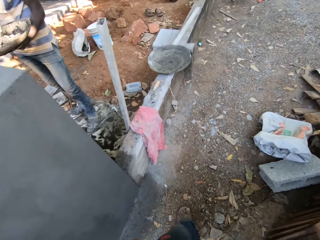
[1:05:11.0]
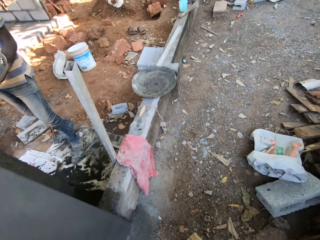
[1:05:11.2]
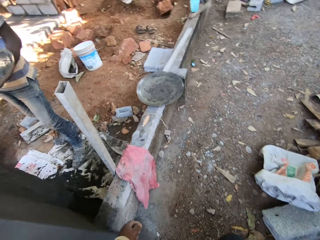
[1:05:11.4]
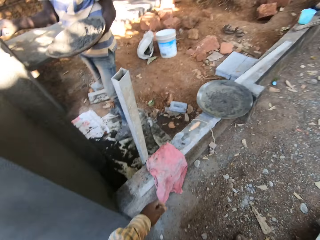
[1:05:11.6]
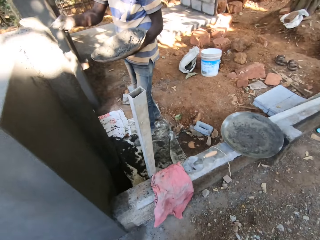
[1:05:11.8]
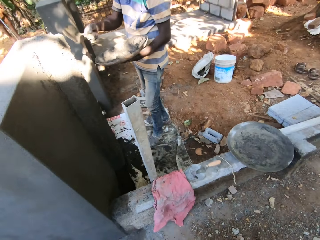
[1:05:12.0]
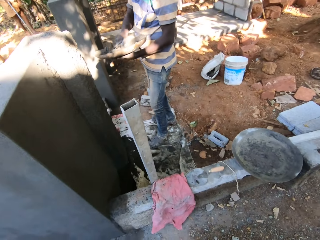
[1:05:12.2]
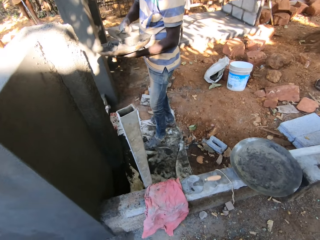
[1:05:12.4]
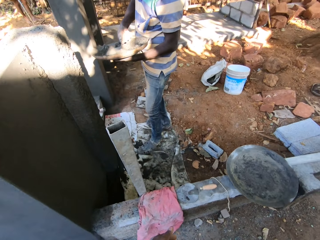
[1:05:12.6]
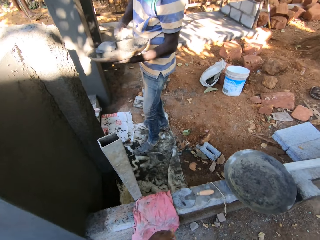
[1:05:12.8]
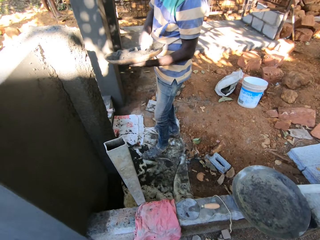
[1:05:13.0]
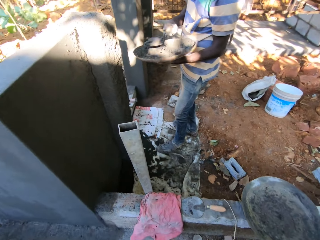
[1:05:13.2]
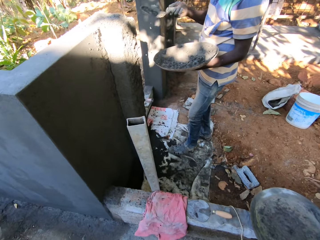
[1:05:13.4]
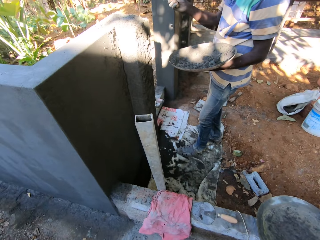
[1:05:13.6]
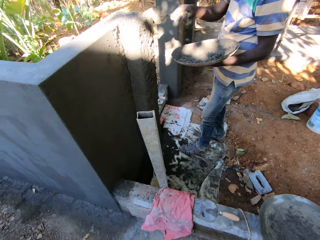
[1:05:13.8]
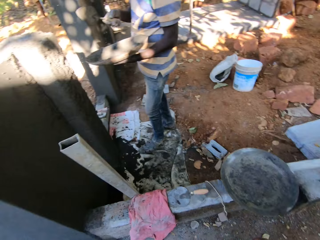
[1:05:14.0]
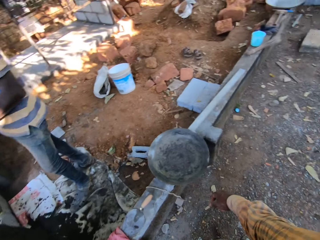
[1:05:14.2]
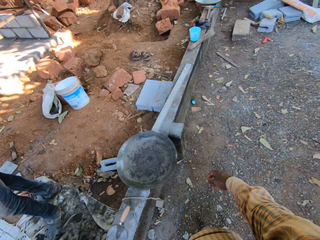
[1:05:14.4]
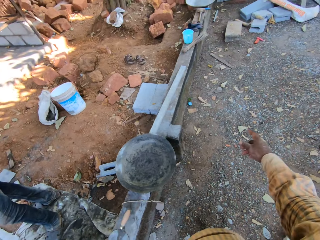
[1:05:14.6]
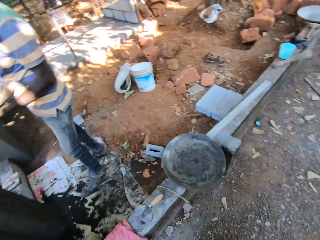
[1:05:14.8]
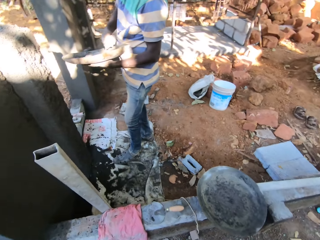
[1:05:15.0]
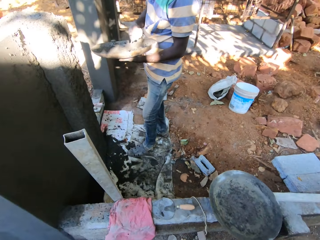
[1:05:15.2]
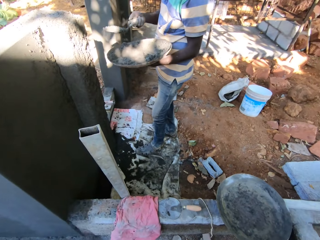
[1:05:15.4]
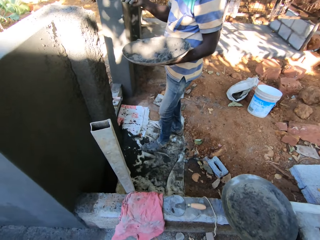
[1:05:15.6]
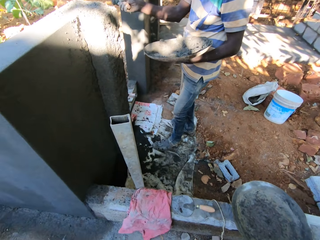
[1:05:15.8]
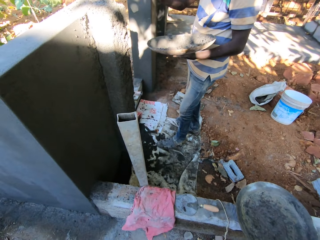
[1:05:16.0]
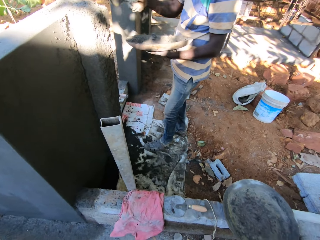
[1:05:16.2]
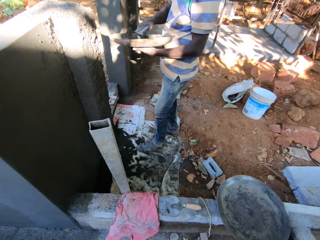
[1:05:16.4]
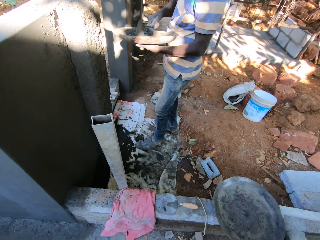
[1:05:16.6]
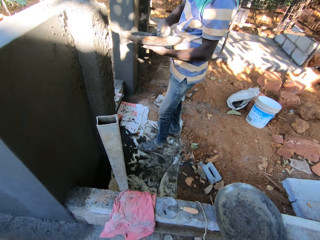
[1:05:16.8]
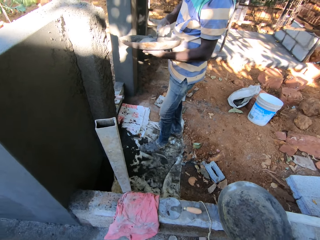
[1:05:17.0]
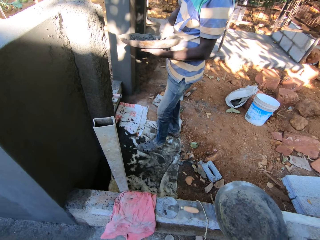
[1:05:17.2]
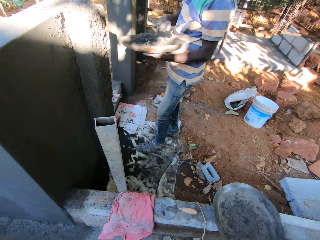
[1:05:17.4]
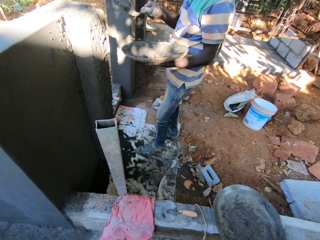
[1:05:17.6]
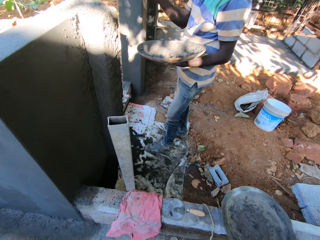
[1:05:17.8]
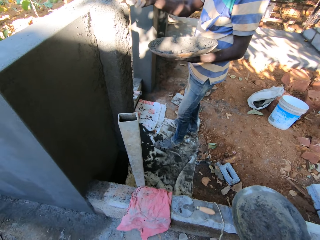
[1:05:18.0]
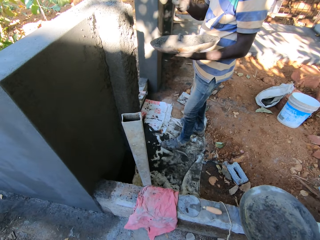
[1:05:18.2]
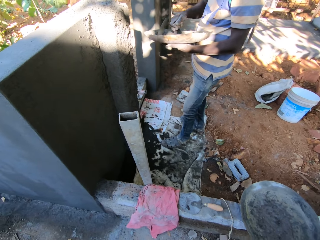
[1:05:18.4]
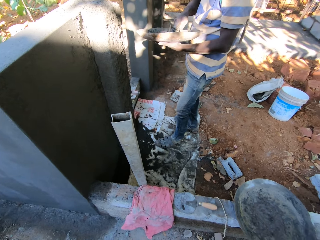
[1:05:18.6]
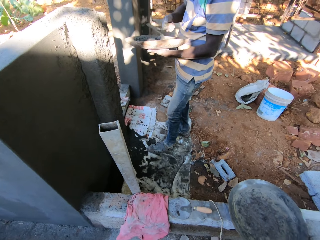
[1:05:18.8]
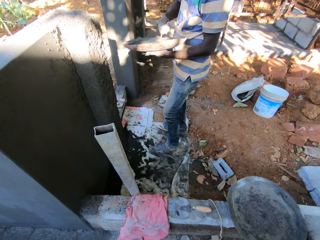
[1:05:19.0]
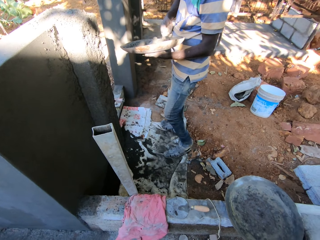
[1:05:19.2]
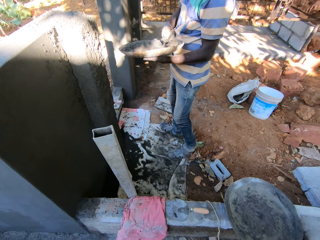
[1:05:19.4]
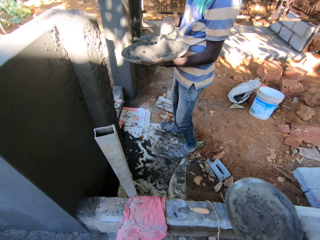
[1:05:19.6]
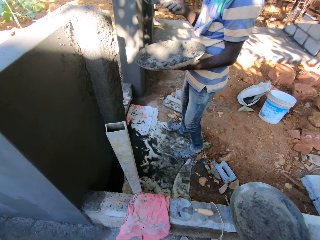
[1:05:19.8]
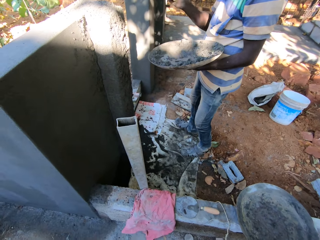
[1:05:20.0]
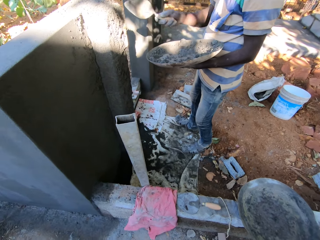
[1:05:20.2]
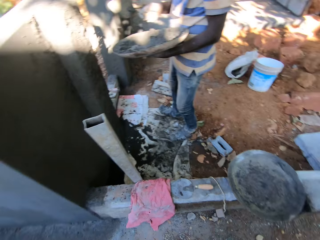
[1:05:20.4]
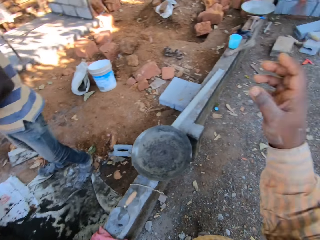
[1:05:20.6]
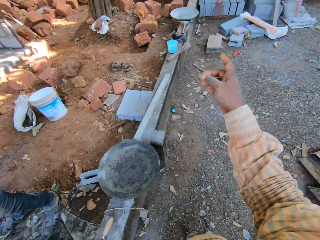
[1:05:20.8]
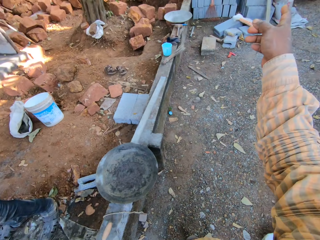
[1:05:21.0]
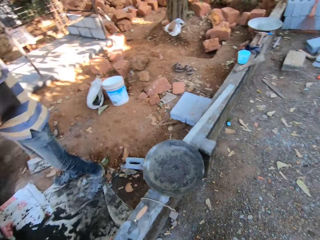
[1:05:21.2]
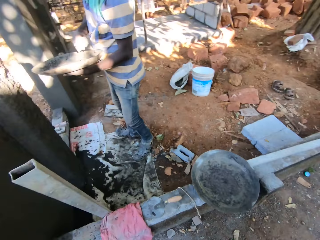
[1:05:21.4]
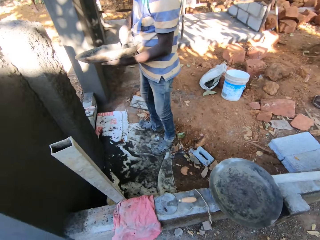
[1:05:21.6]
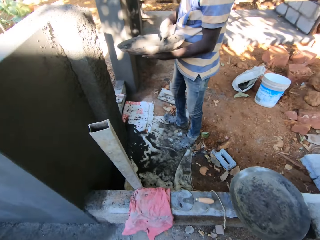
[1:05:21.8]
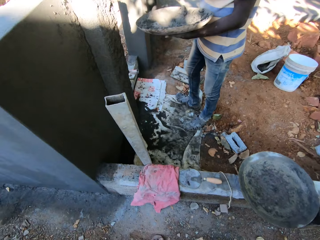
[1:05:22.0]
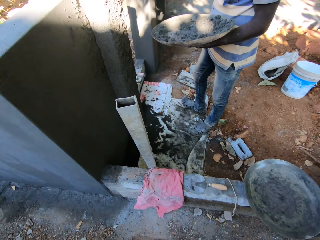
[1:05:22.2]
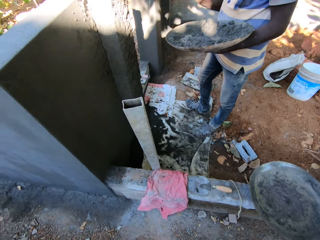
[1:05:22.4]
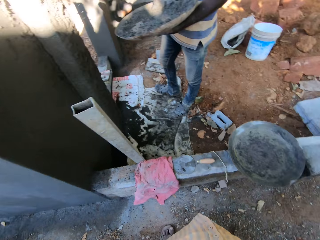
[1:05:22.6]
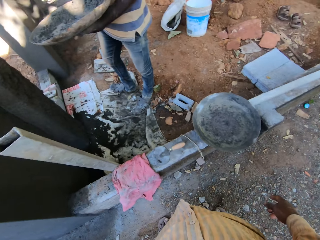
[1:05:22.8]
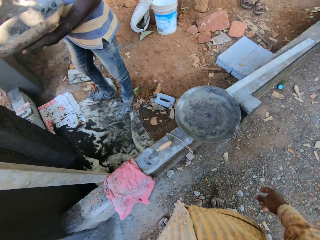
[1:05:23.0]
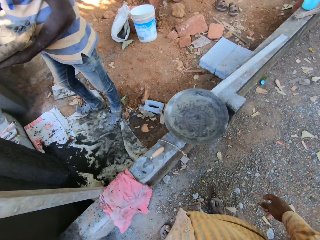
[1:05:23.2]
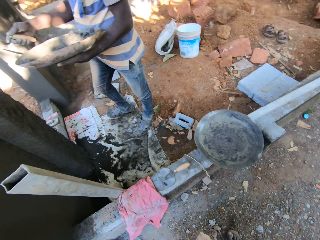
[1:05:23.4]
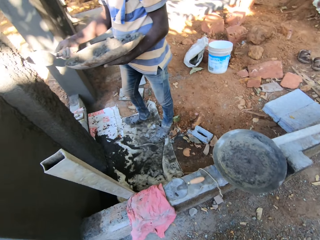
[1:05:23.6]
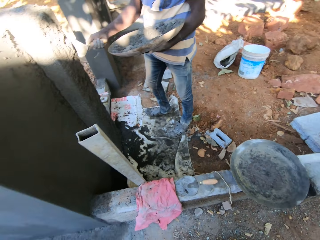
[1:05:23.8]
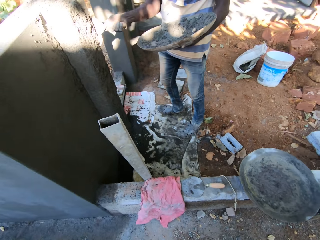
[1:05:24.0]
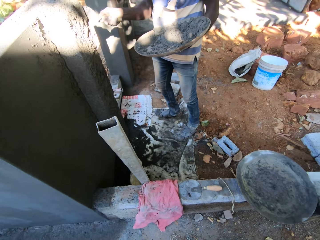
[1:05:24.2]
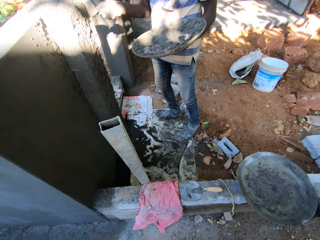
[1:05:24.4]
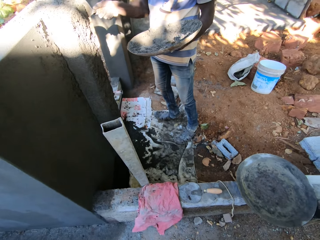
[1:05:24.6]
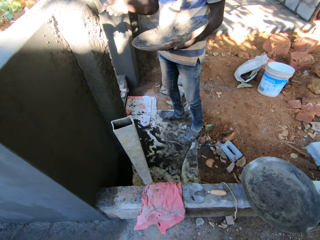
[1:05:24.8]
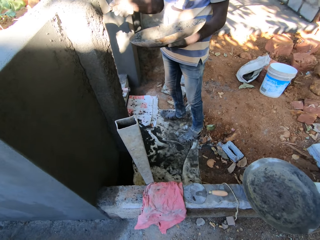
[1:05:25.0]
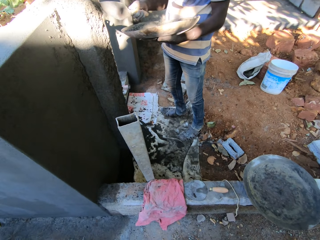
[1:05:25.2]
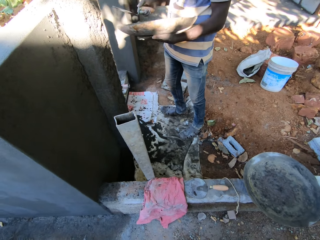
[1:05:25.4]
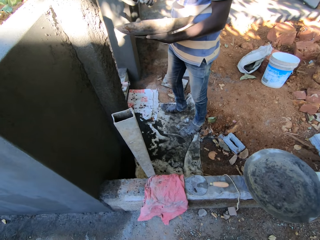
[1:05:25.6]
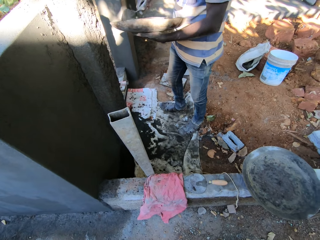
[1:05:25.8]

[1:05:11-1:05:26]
The man scoops cement from the pan with the hand trowel in his right hand. The man pours the cement on a wall with the hand trowel in his right hand. The man scoops cement from the pan with the hand trowel in his right hand. The man pours the cement on the wall with the hand trowel in his right hand. The man scoops cement from the pan with the hand trowel in his right hand. The man pours the cement on the wall with the hand trowel in his right hand. The man scoops cement from the pan with the hand trowel in his right hand. The man pours the cement on the wall with the hand trowel in his right hand. The man scoops cement from the pan with the hand trowel in his right hand. The man pours the cement on the wall with the hand trowel in his right hand. The camera wearer points his right hand. The man scoops cement from the pan with the hand trowel in his right hand. The man plasters the wall with the hand trowel in his right hand.

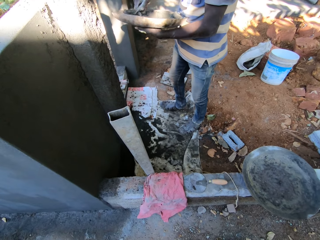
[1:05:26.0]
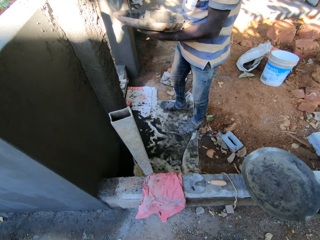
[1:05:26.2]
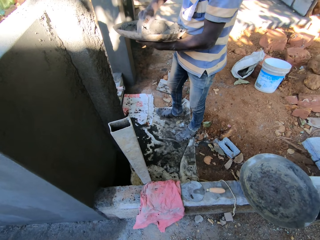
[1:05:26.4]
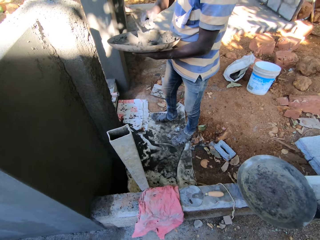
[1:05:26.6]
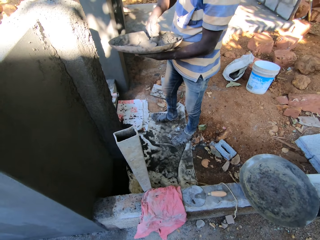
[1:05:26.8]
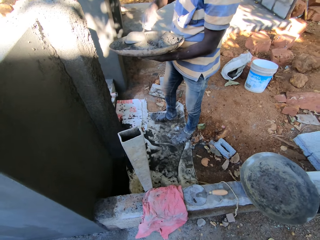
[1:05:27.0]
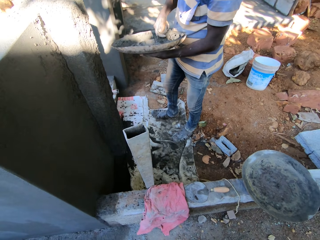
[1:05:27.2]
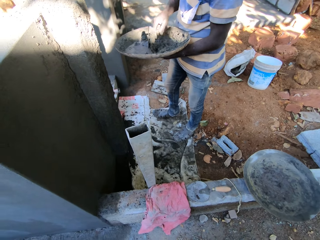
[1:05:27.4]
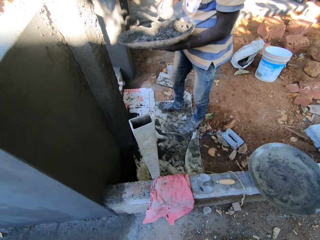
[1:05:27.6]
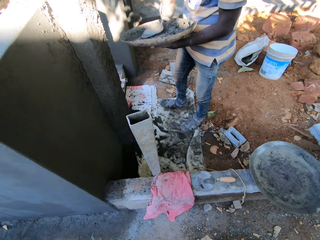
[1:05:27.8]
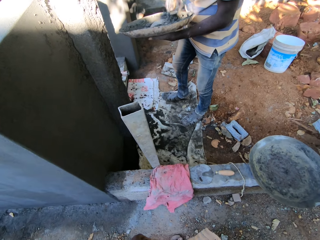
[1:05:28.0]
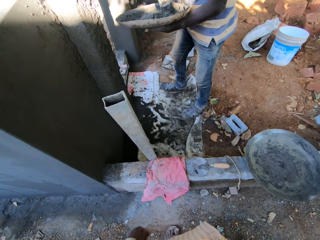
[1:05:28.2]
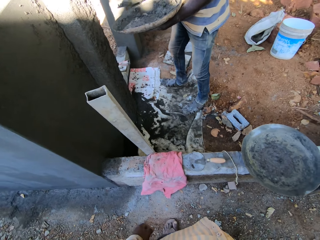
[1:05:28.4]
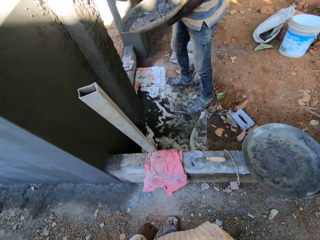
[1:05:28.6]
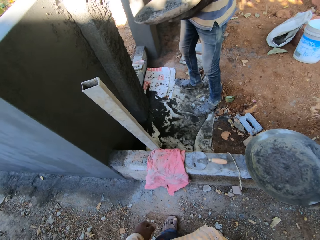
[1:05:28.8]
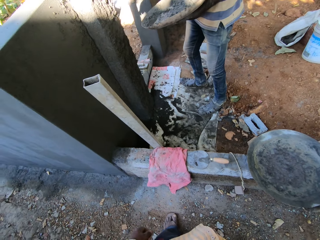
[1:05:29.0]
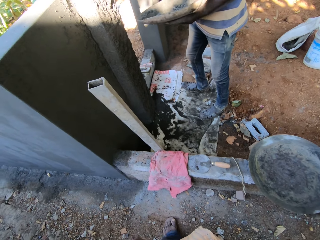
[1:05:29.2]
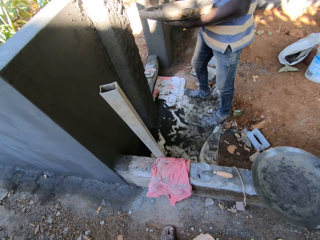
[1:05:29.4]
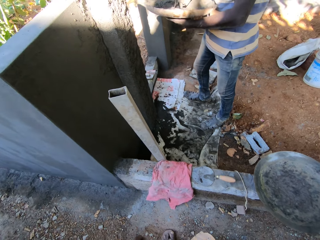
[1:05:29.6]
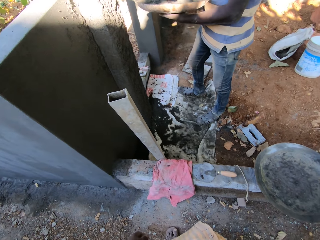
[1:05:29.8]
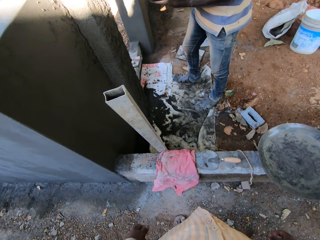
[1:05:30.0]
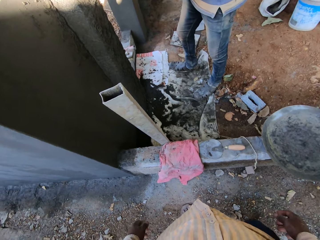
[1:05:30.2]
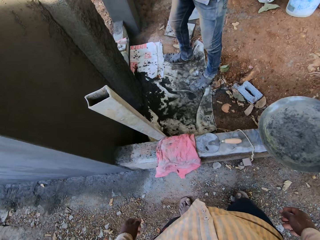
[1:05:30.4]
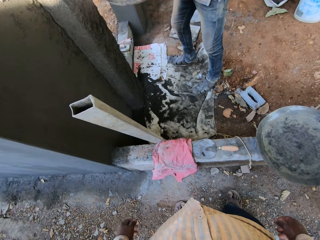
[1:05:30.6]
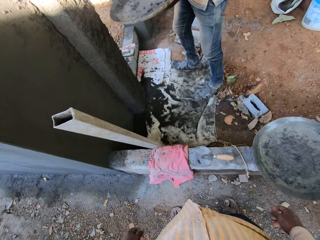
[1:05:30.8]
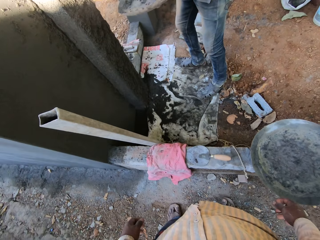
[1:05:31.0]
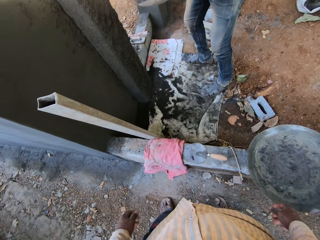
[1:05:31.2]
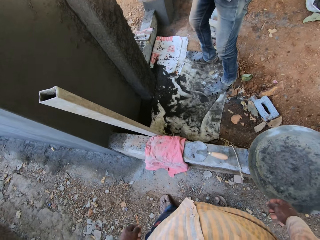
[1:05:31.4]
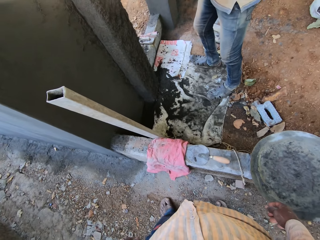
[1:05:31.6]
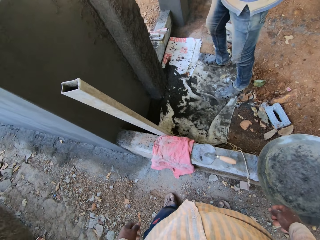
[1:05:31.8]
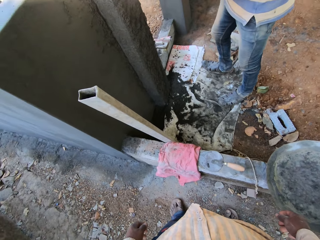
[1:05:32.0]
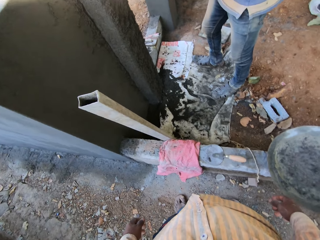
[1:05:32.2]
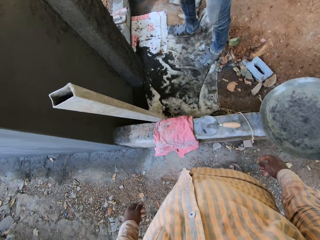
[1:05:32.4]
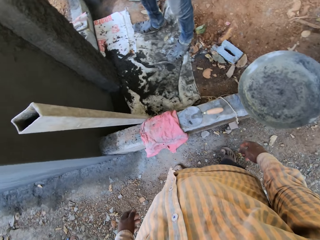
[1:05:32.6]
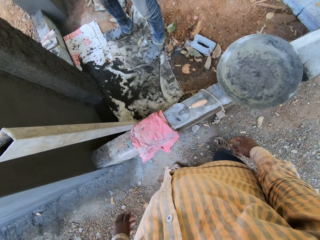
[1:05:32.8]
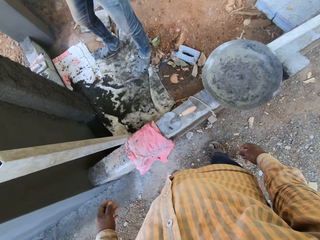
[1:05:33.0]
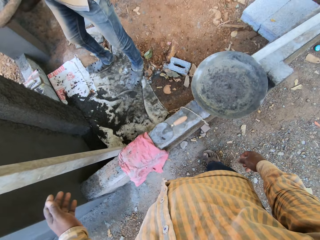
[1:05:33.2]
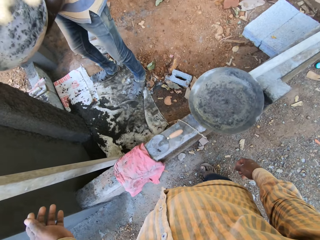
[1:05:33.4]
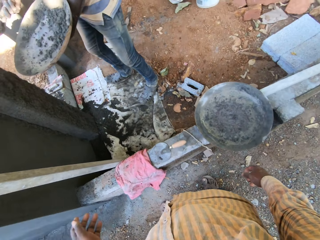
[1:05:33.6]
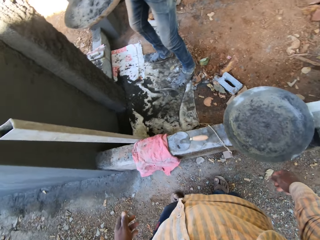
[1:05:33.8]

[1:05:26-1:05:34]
The man mixes the cement in the pan with a hand trowel in his right hand. The man scoops cement from the pan with the hand trowel in his right hand. The man pours the cement on the wall with the hand trowel in his right hand. The man mixes the cement in the pan with the hand trowel in his right hand.
